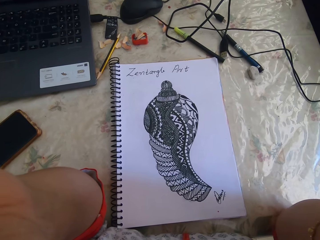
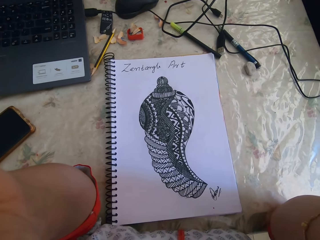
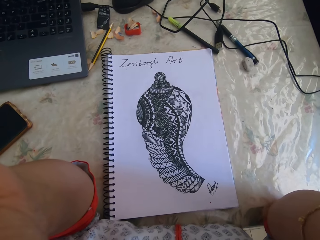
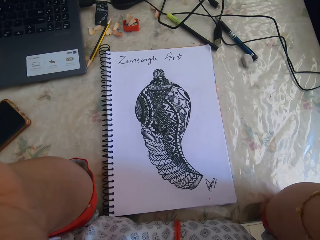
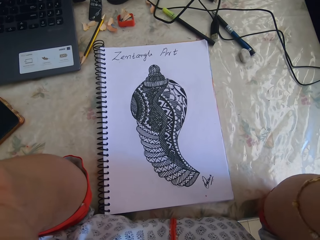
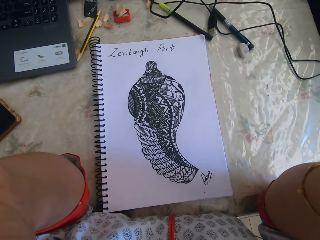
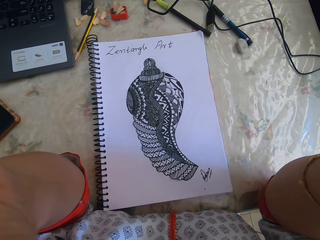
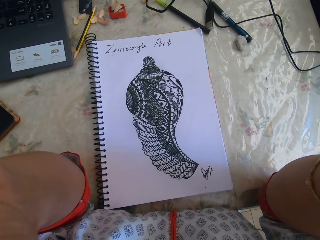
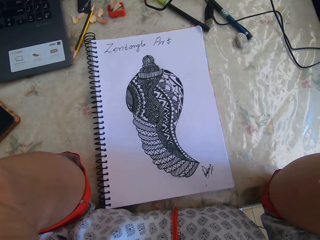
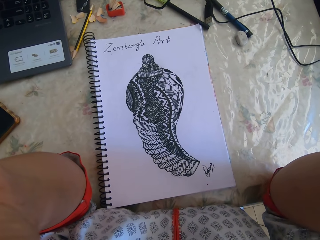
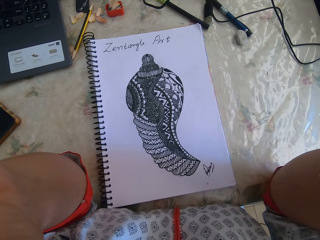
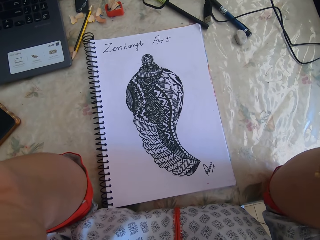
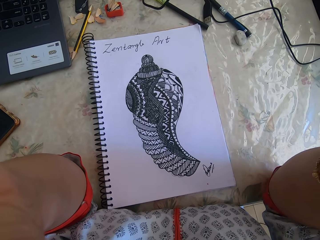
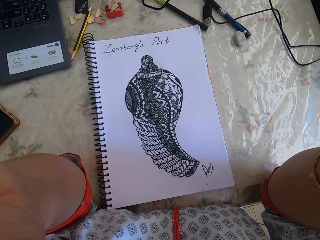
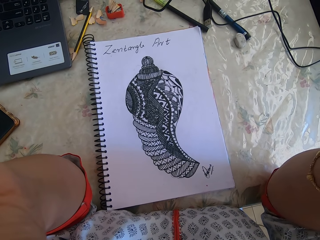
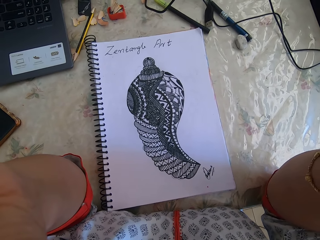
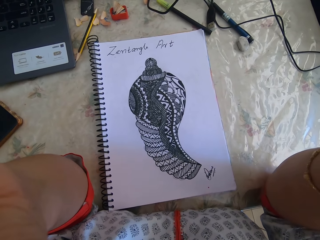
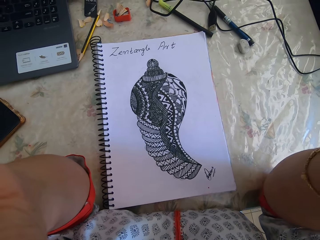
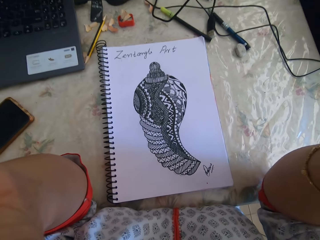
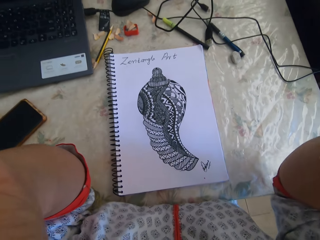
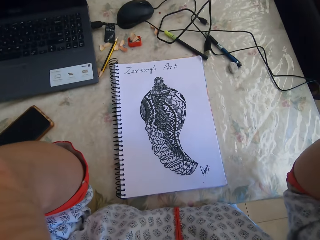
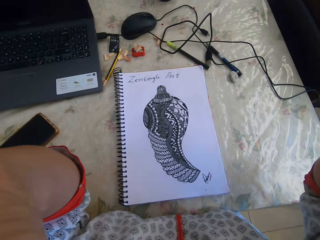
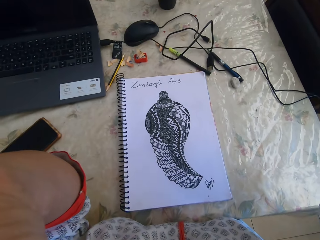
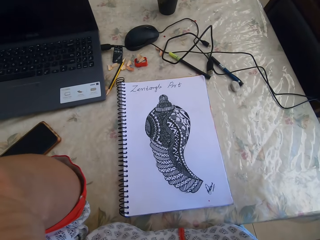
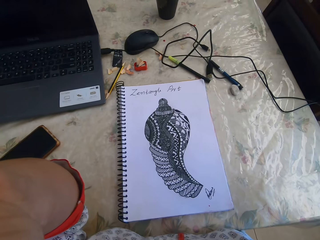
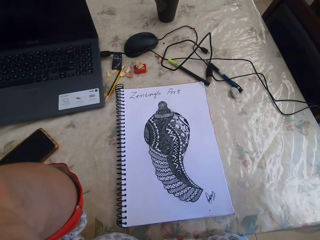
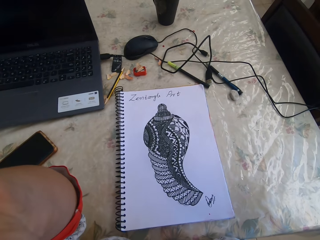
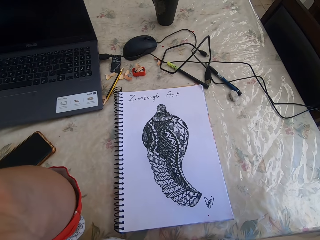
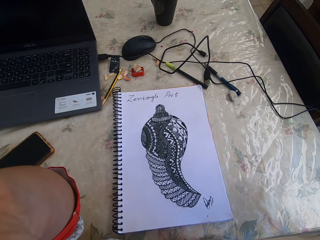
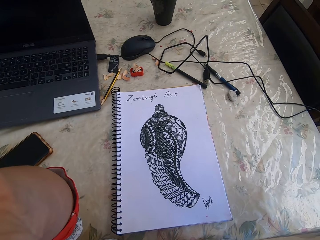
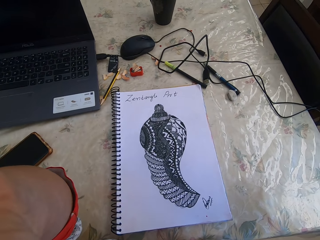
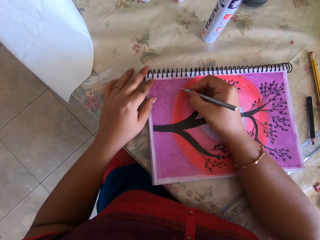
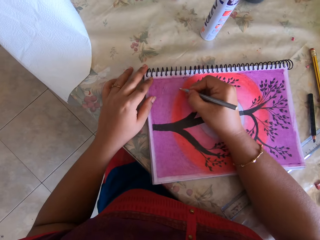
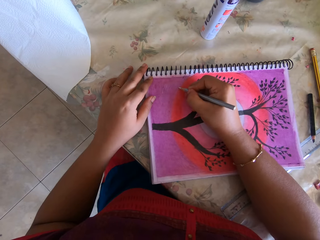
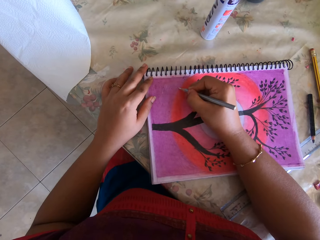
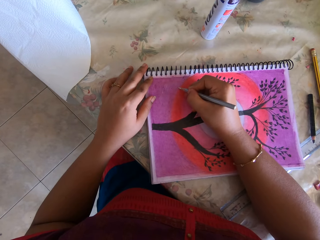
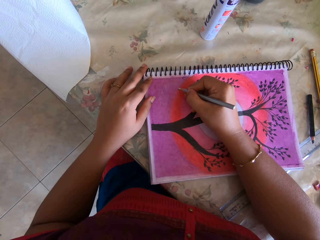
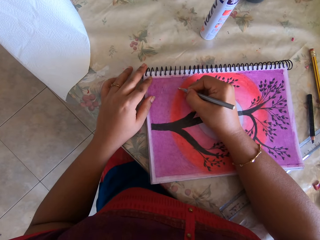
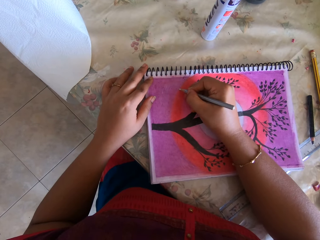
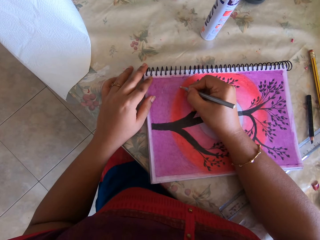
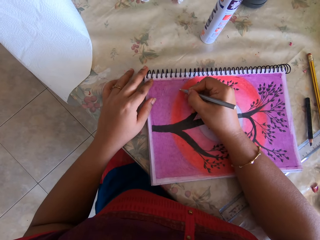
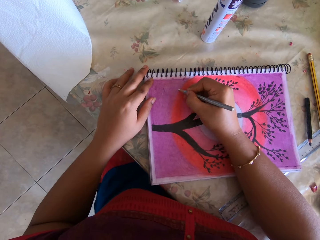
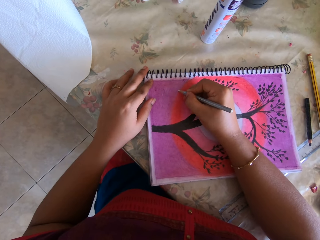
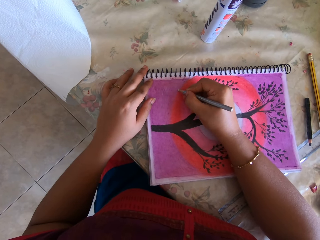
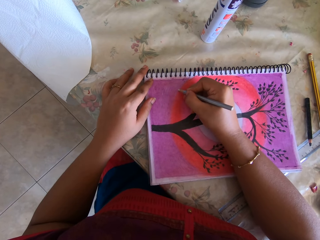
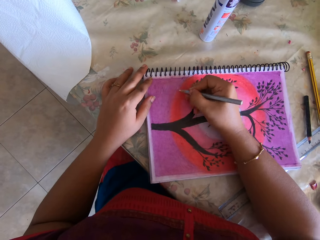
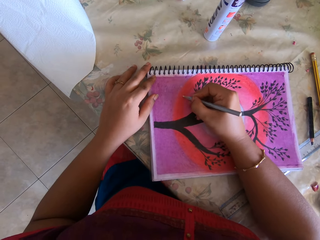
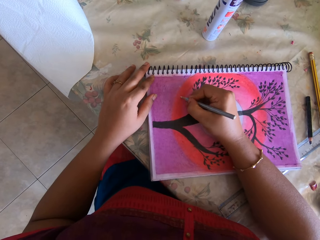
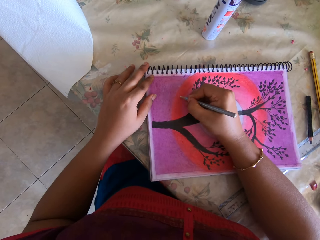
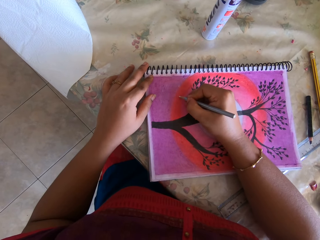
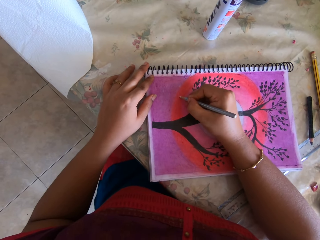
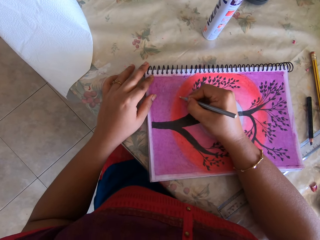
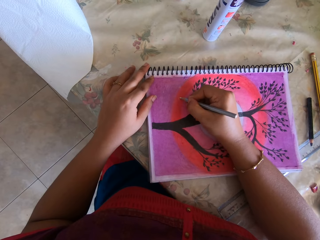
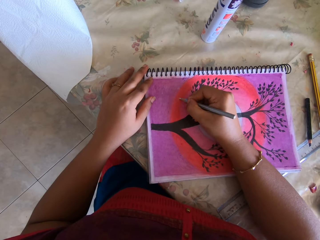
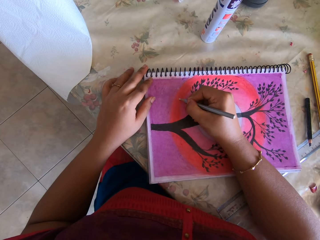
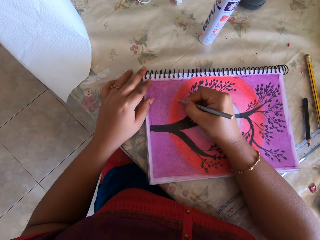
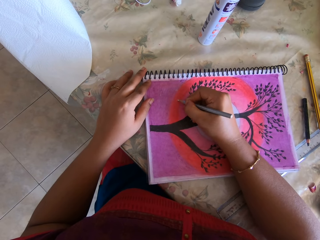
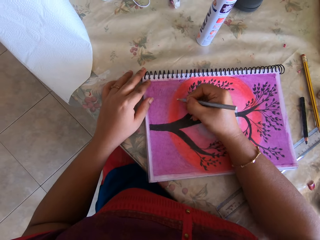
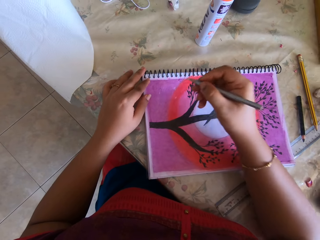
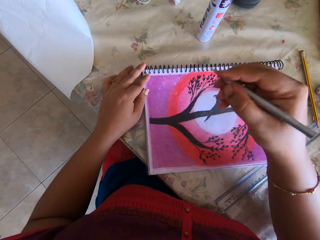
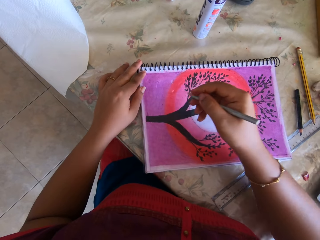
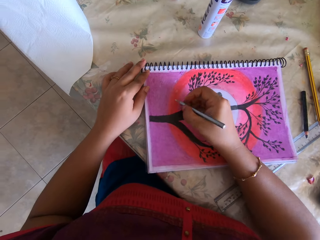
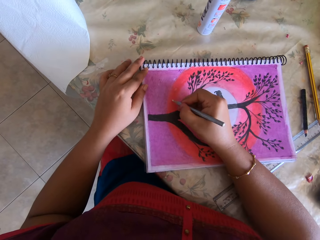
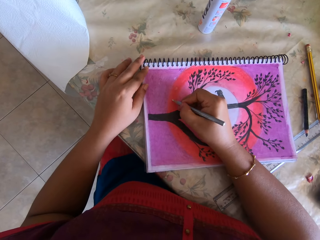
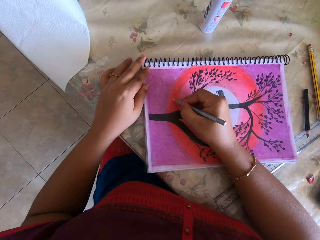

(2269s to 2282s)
The camera wearer adjusts the camera. They color the drawing with the crayon.

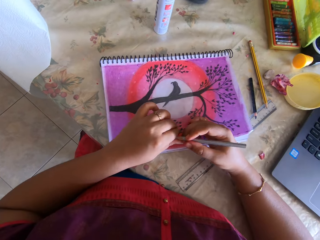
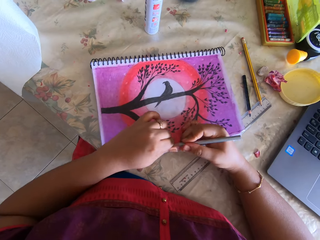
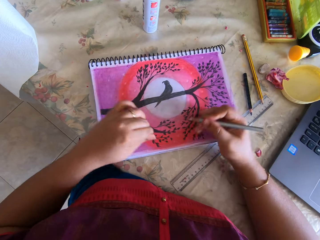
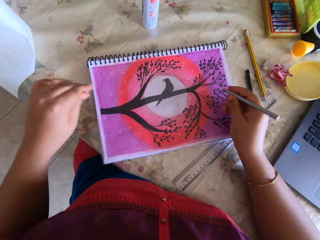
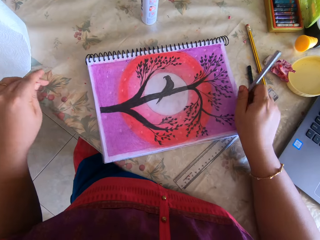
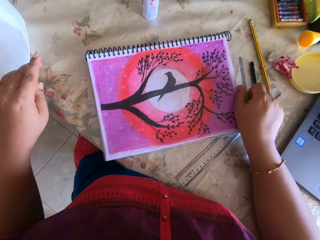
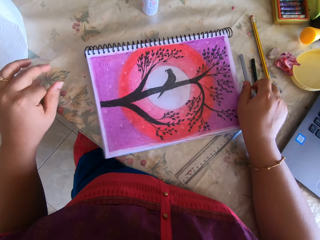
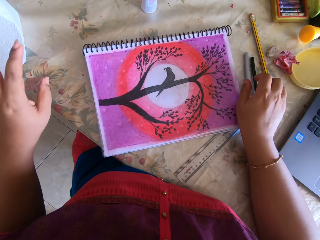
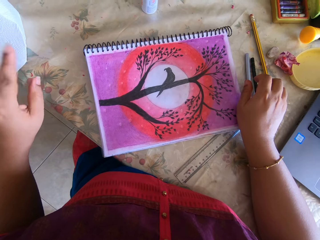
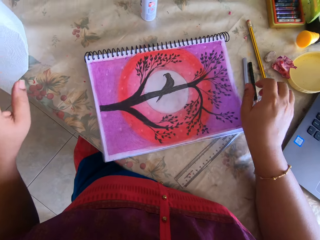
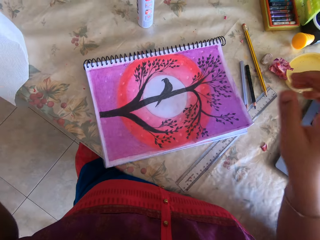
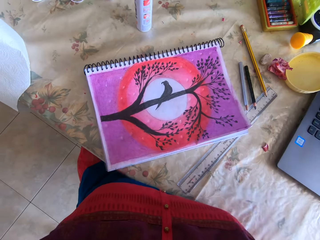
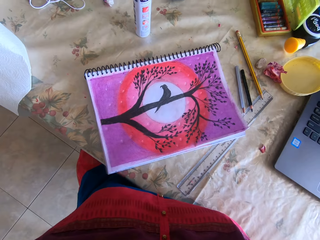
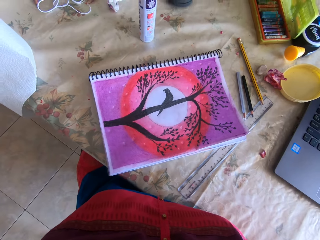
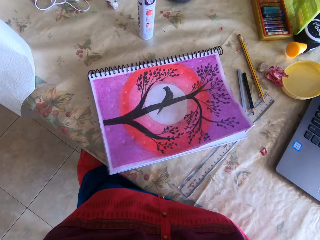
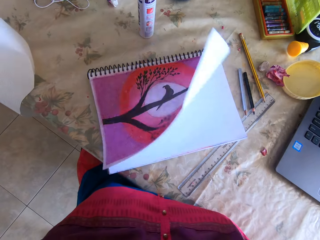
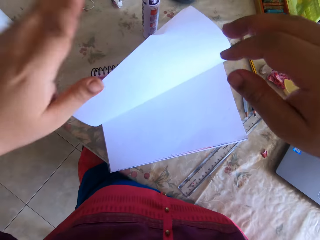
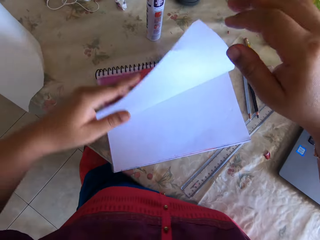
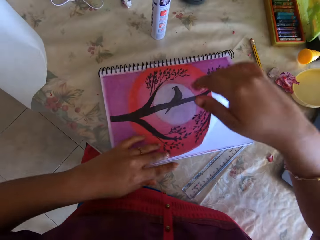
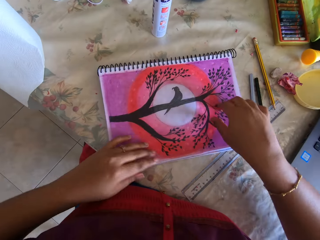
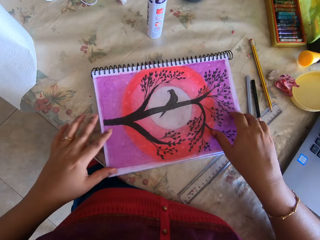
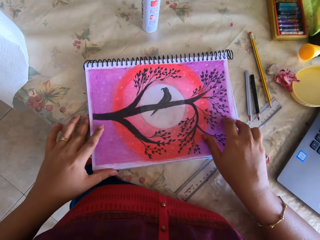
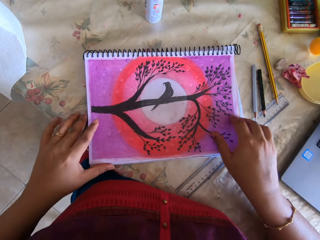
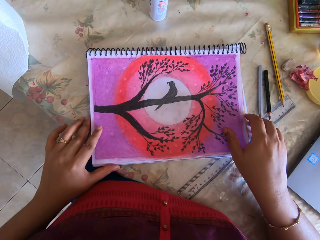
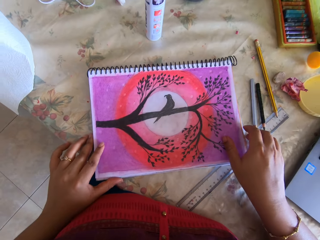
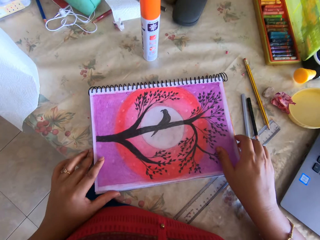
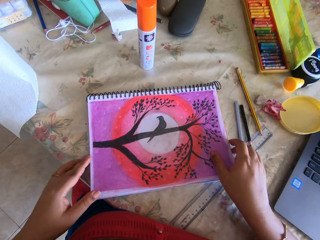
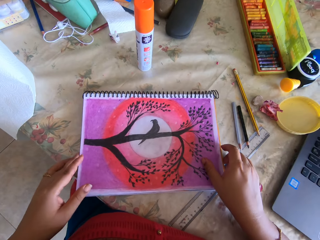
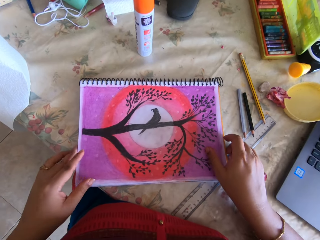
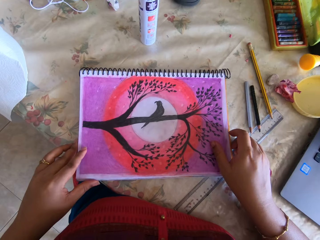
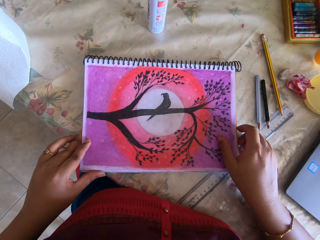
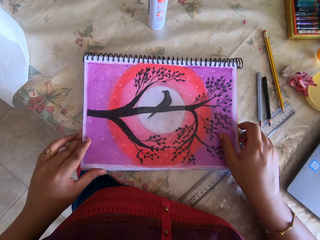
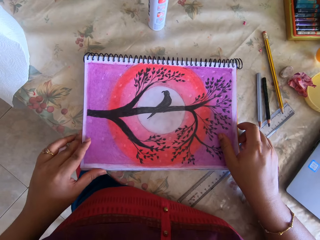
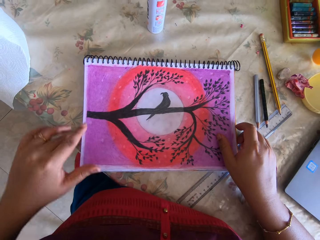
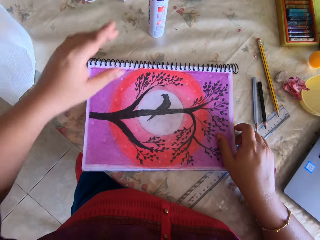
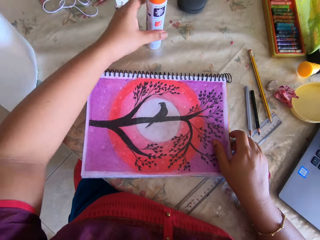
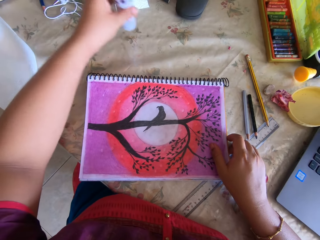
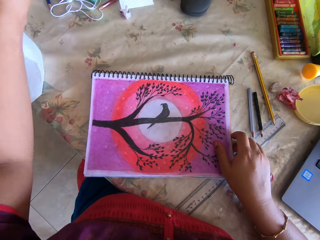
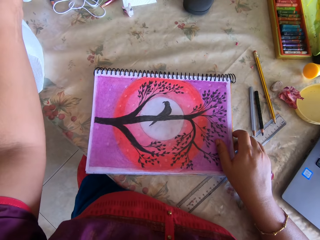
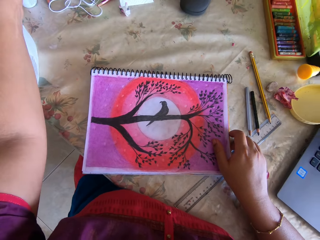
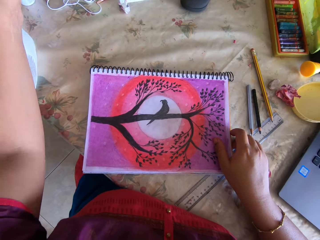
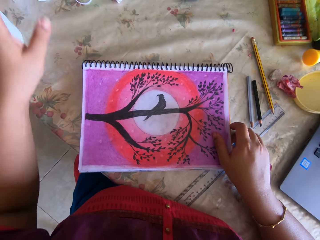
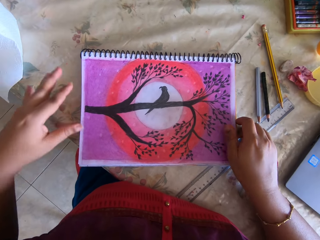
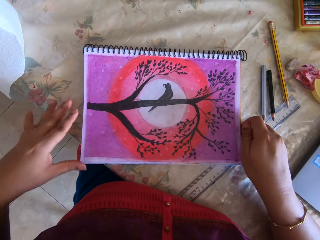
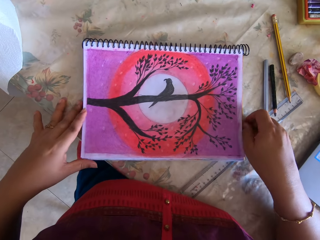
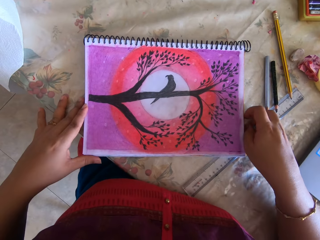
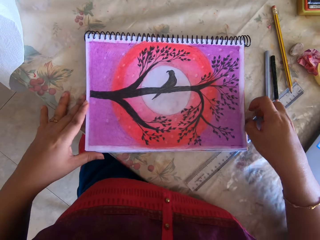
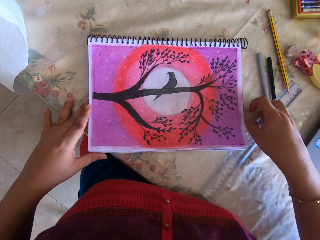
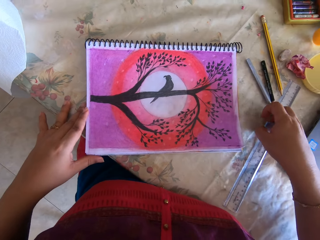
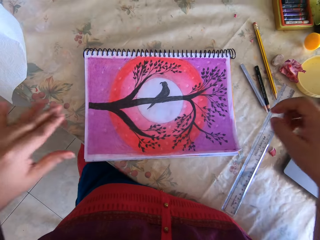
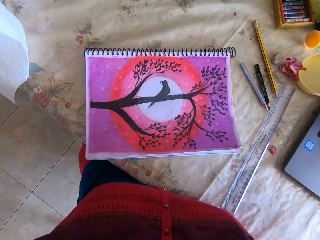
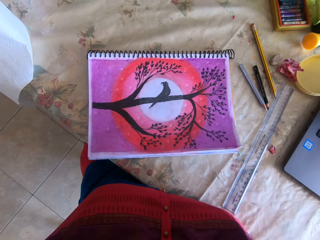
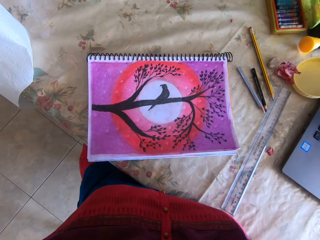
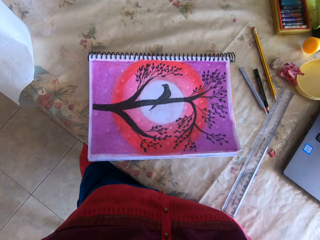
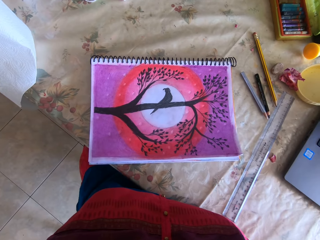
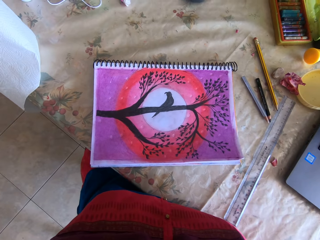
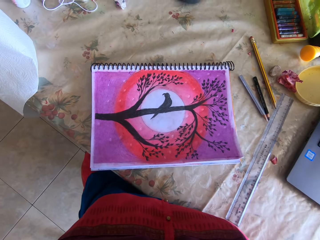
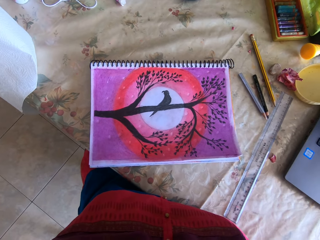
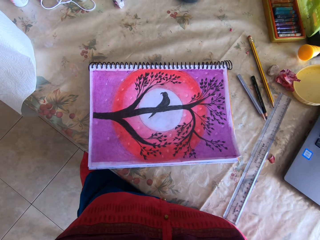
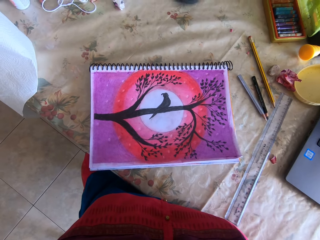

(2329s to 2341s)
The camera wearer puts the crayon on the table. They adjust the camera. They check the drawing. They pick something from the table. They put something on the table. They adjust the camera.
